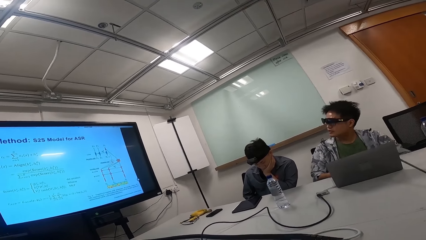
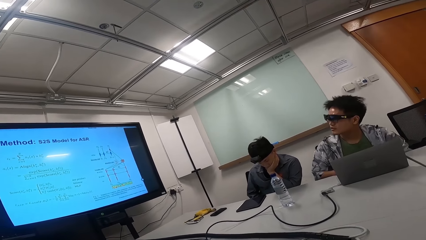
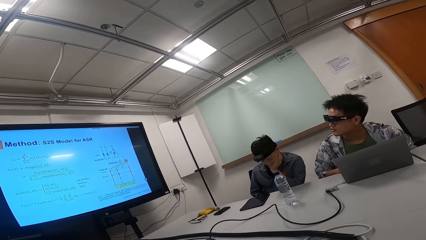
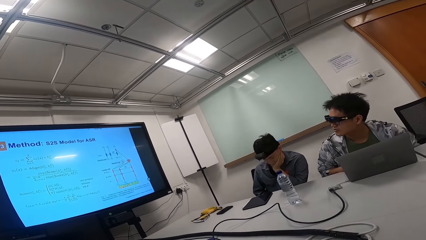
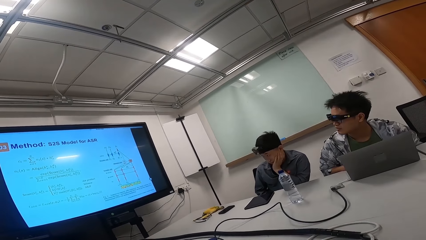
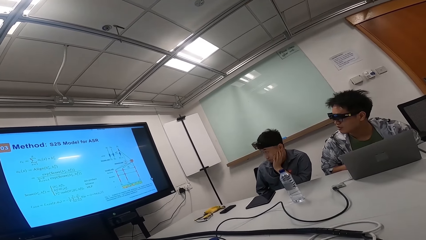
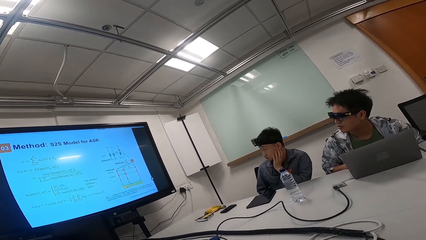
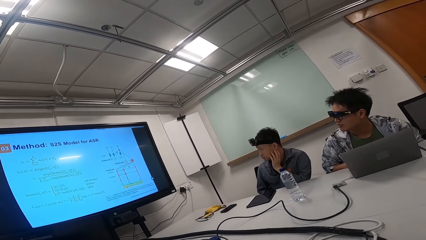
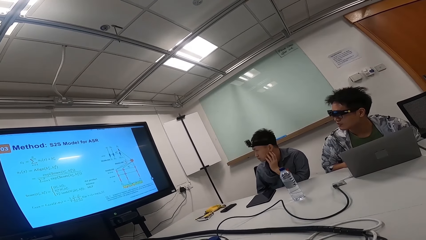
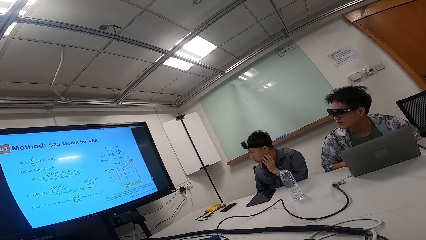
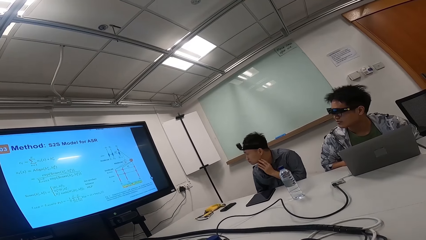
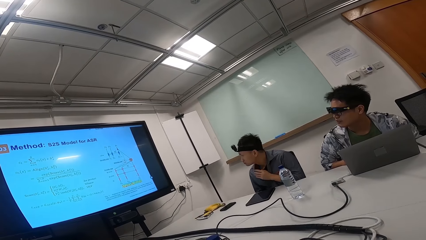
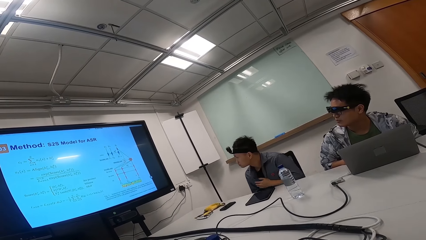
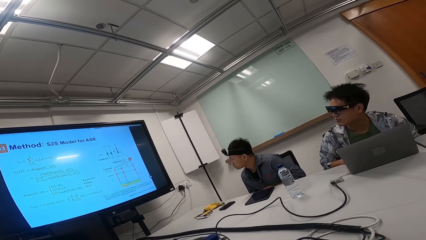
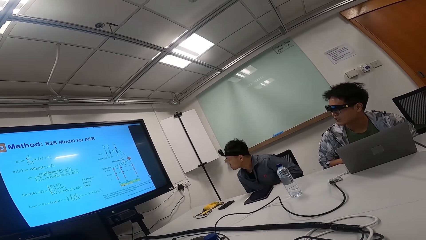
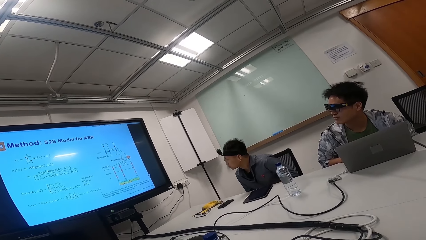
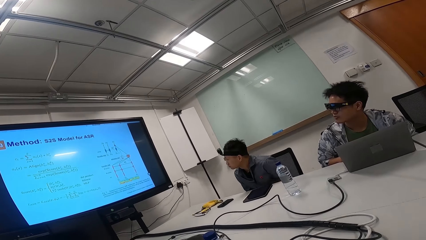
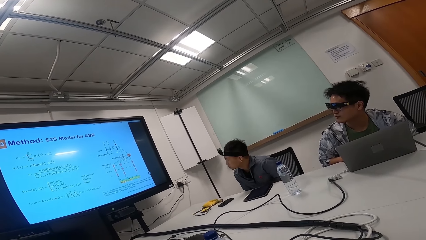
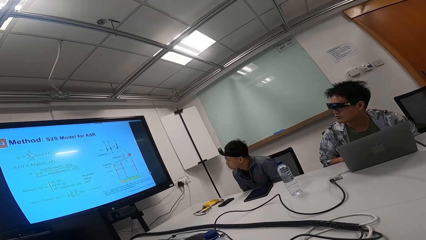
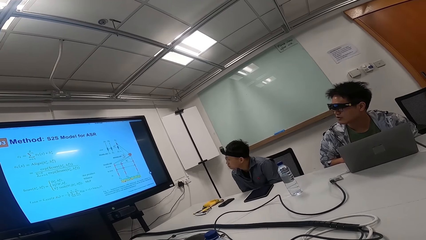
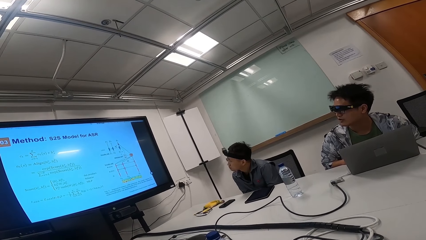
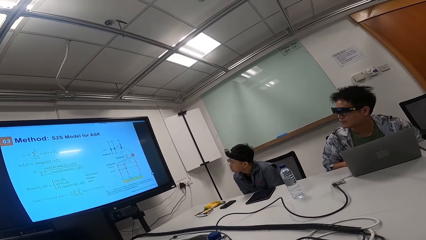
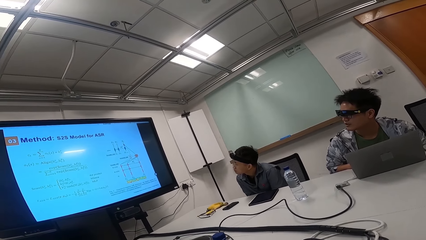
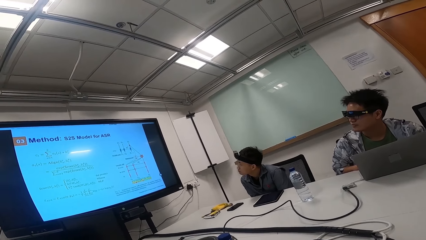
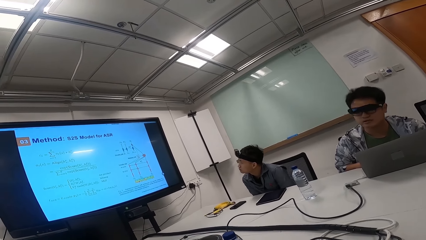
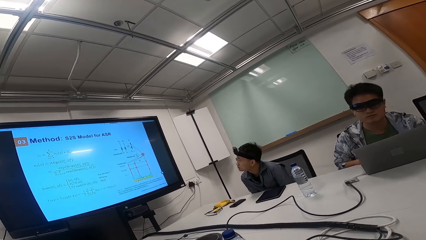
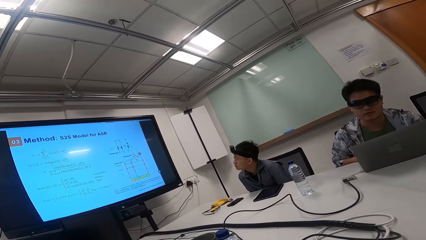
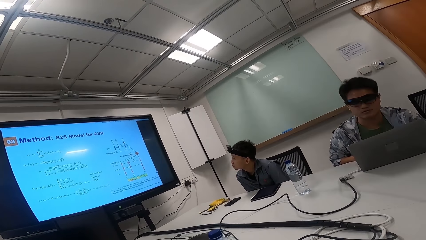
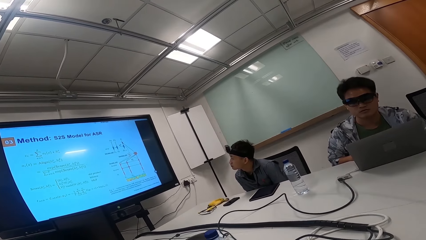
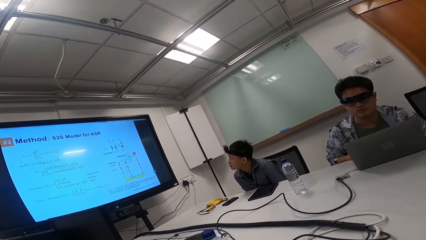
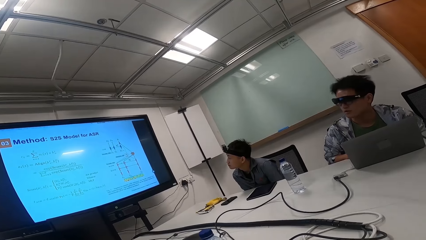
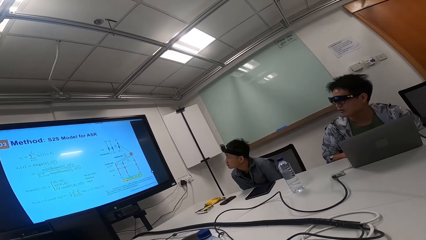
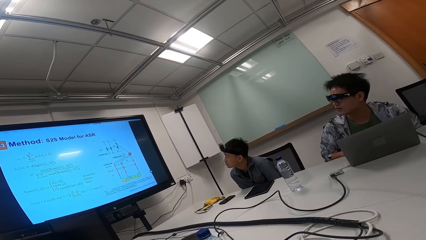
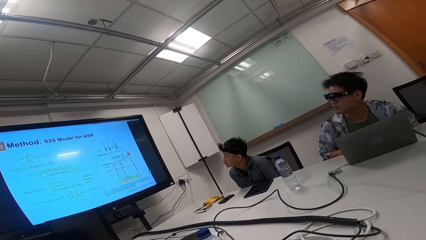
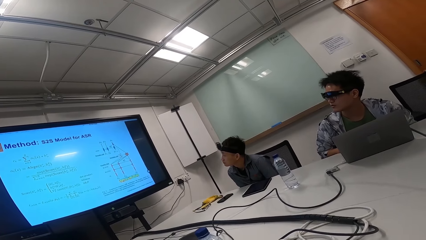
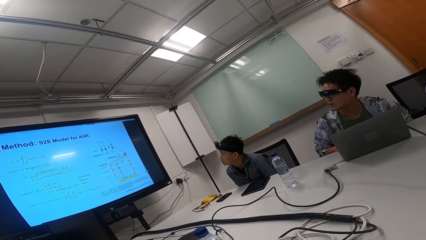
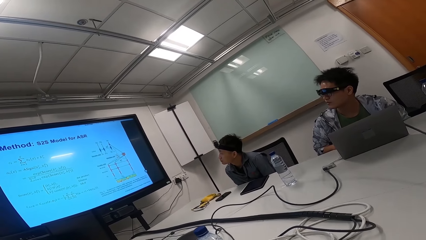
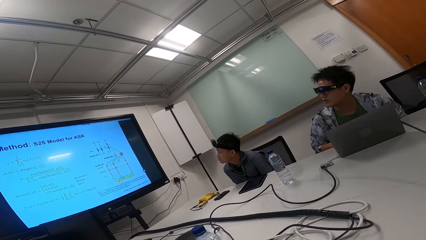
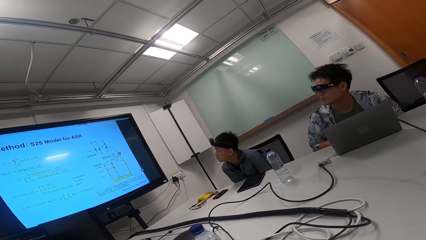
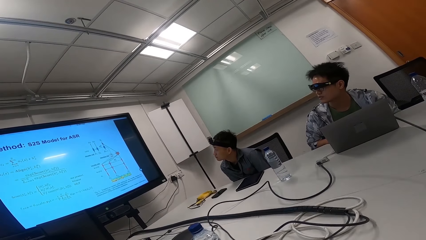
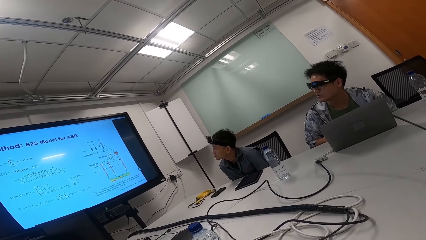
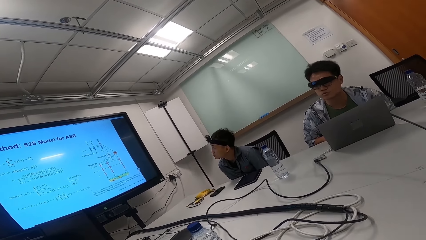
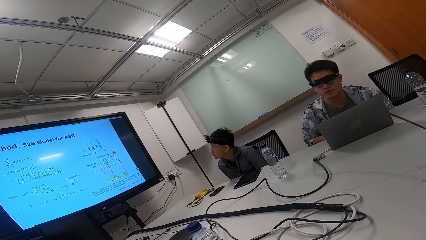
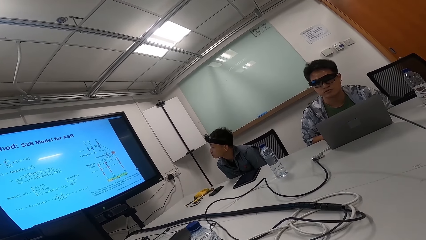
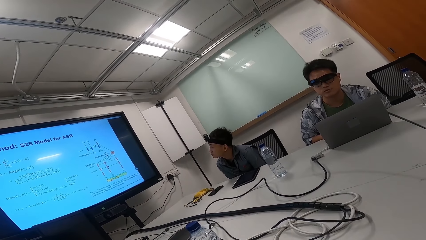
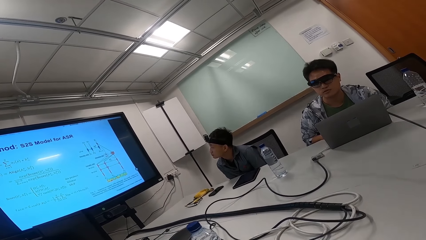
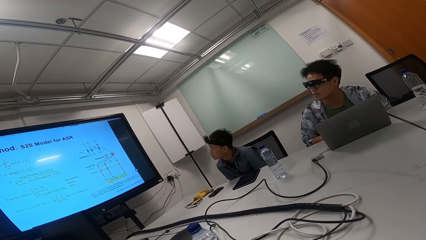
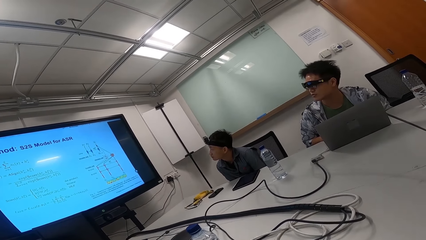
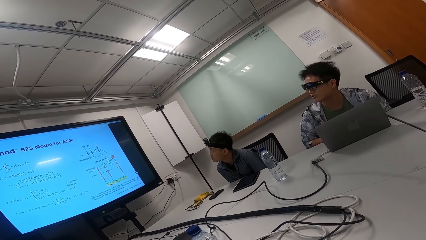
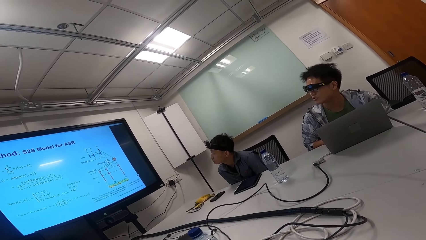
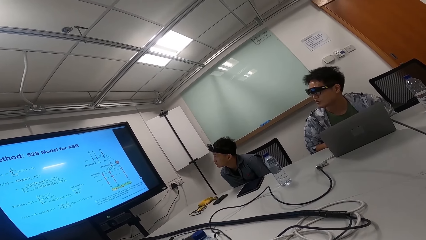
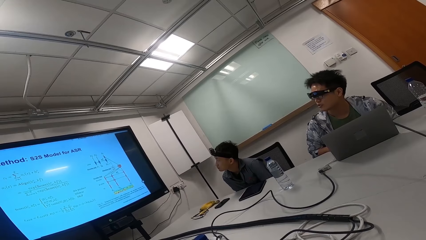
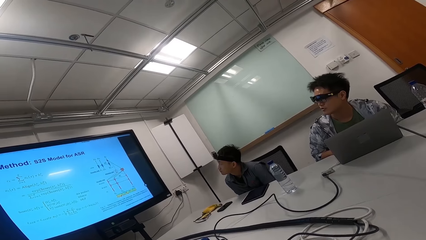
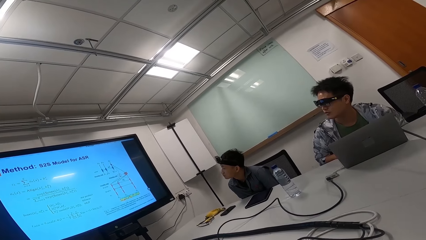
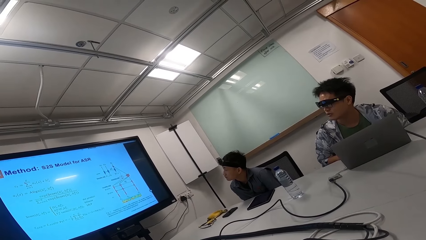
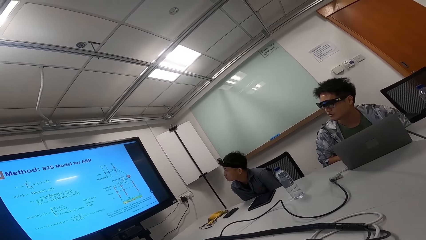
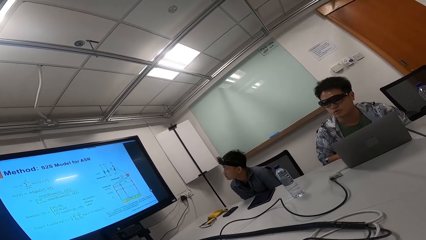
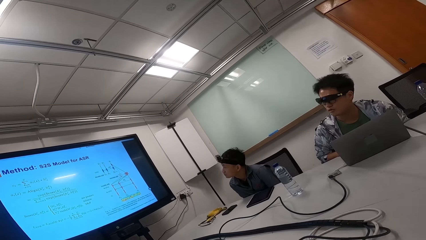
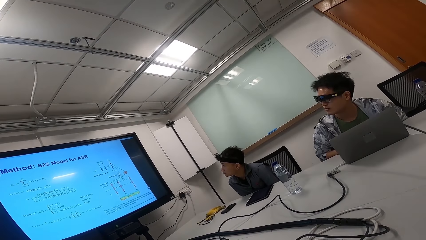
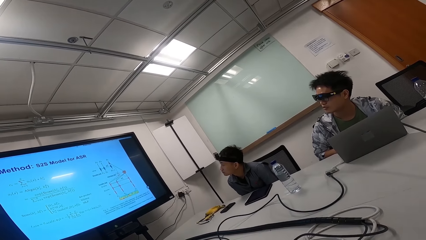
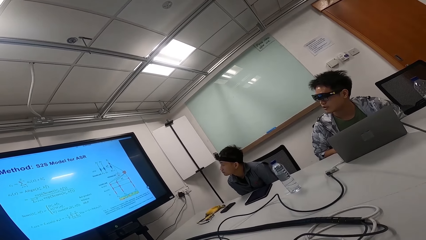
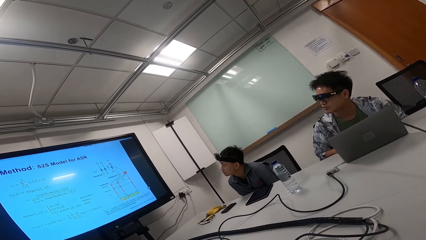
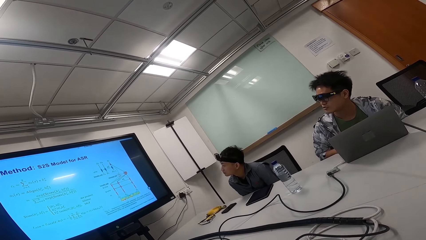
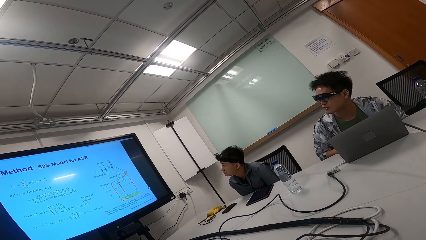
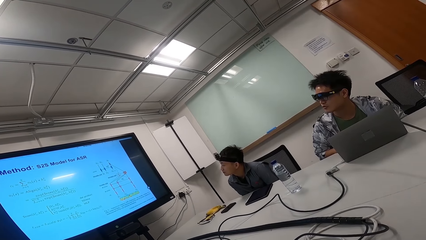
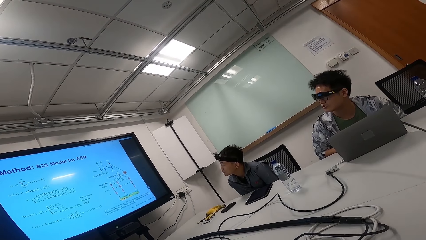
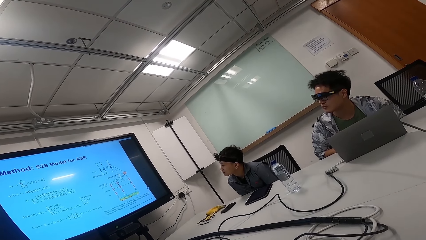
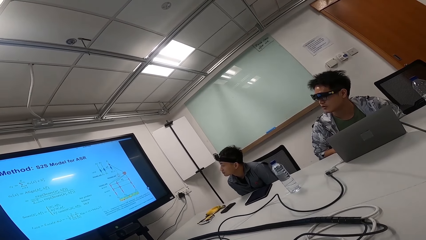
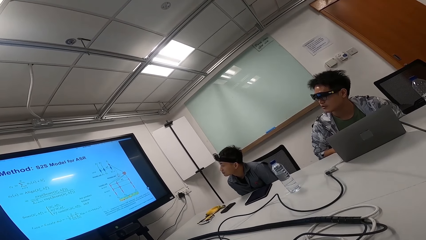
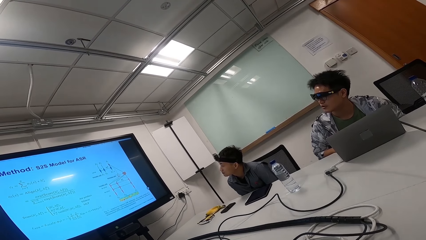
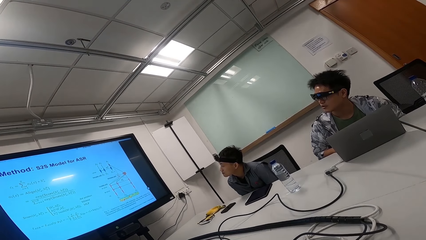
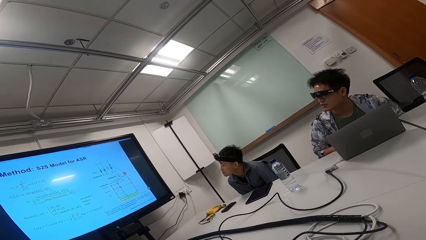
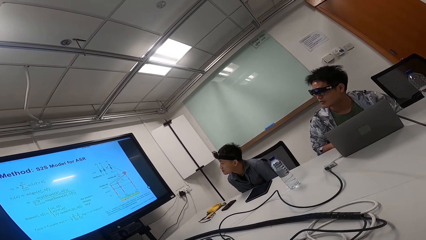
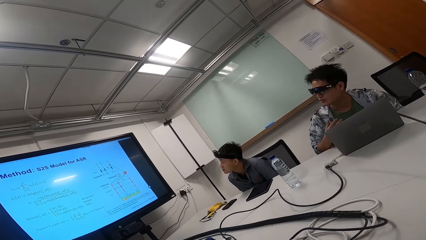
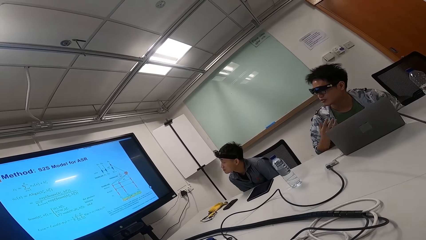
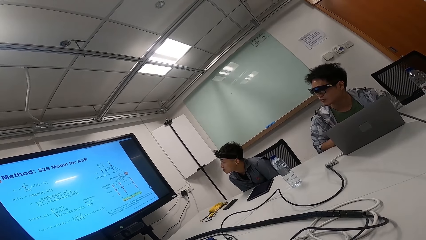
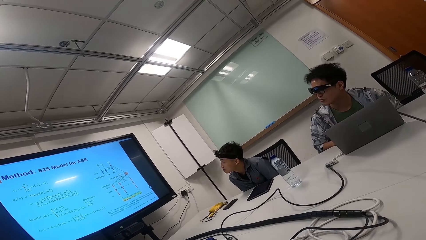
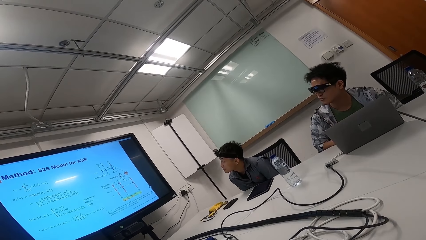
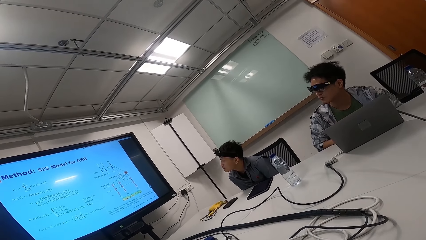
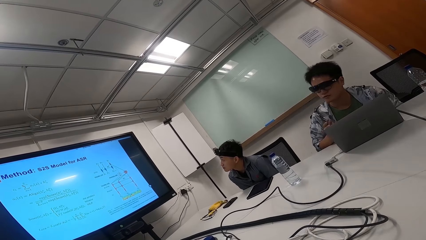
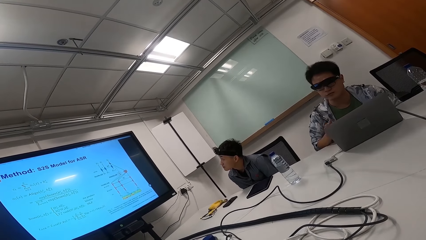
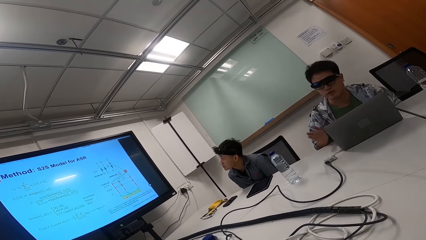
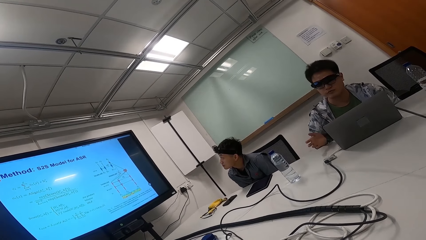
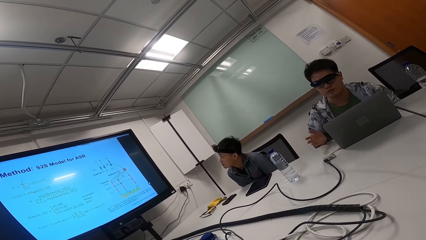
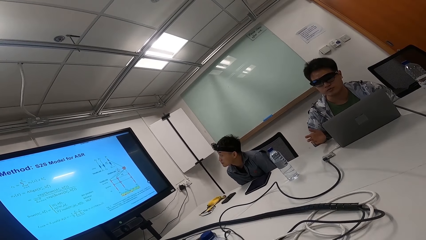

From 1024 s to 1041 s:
A person looks at the TV. Another person talks while looking to the camera wearer. The other person looks at the TV.
